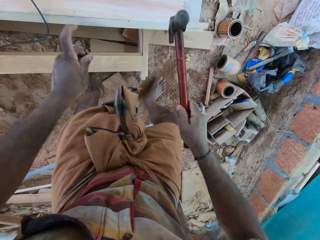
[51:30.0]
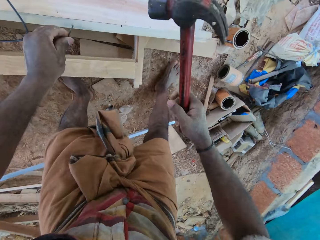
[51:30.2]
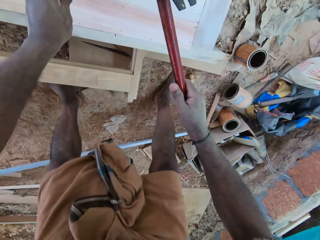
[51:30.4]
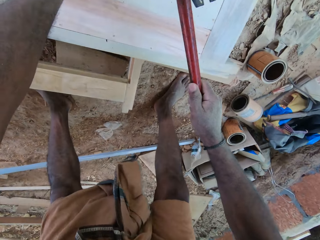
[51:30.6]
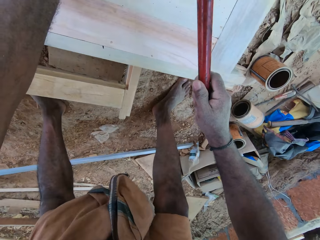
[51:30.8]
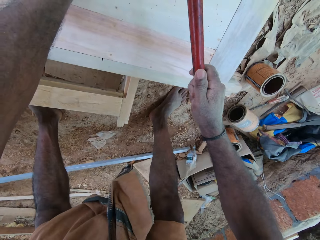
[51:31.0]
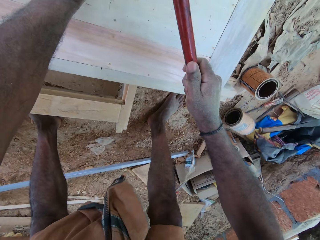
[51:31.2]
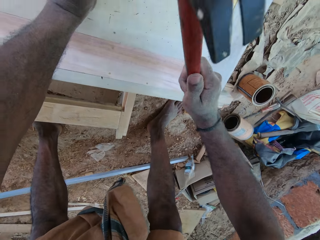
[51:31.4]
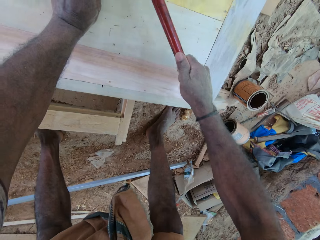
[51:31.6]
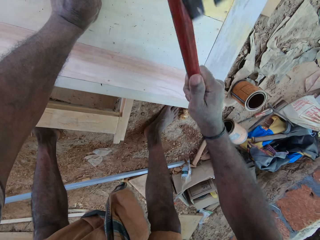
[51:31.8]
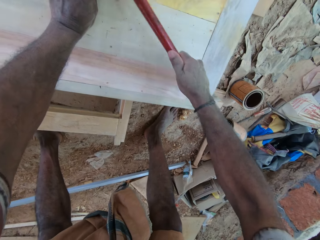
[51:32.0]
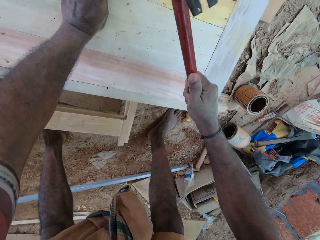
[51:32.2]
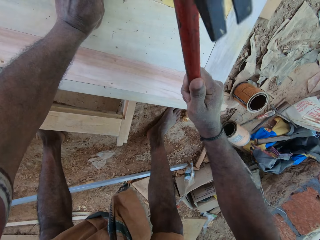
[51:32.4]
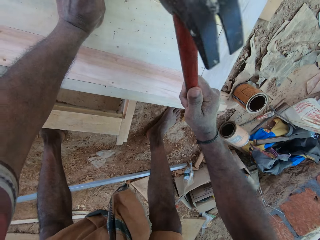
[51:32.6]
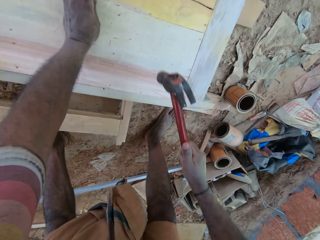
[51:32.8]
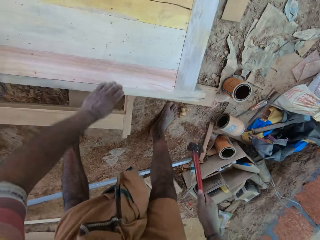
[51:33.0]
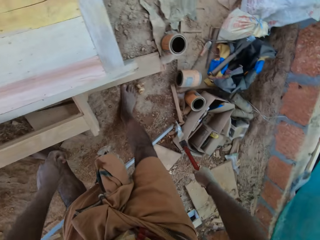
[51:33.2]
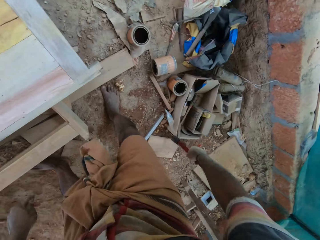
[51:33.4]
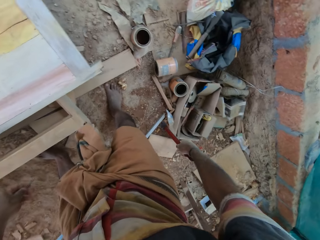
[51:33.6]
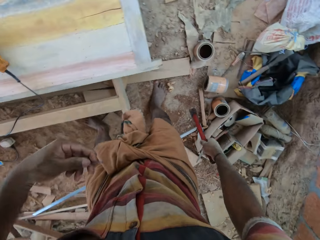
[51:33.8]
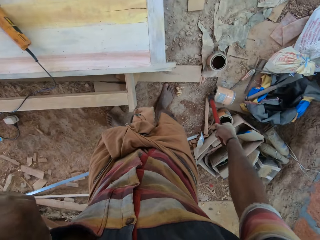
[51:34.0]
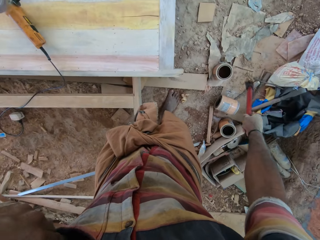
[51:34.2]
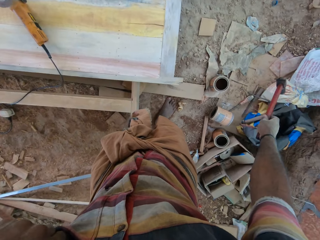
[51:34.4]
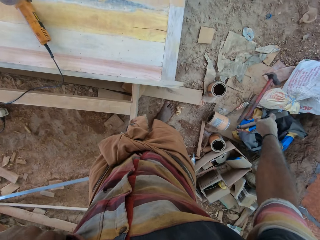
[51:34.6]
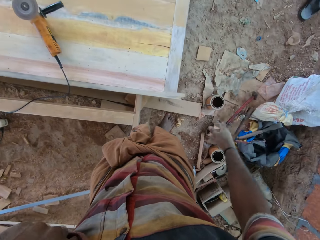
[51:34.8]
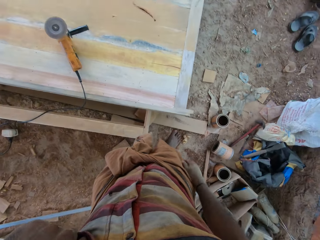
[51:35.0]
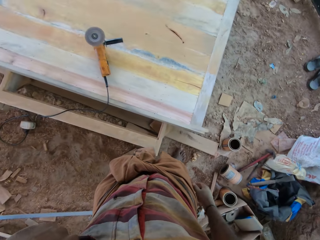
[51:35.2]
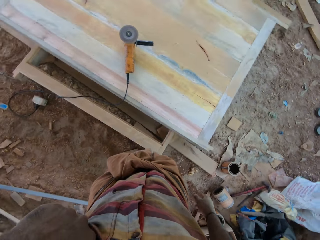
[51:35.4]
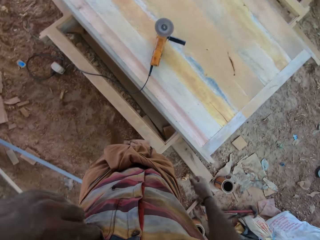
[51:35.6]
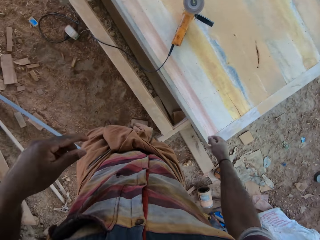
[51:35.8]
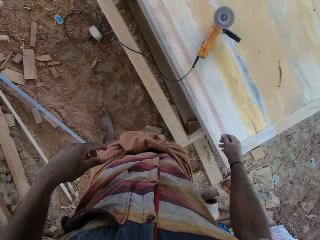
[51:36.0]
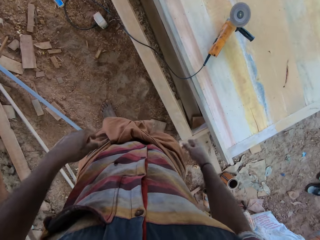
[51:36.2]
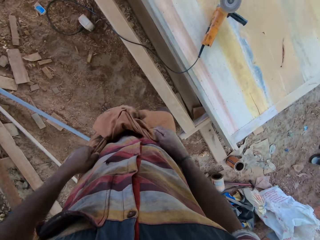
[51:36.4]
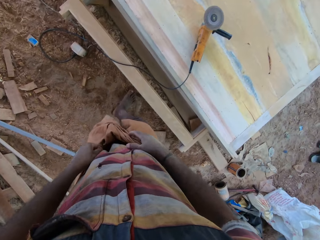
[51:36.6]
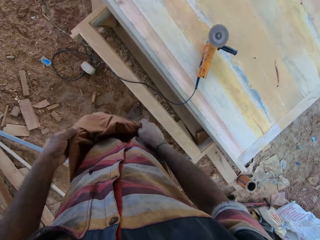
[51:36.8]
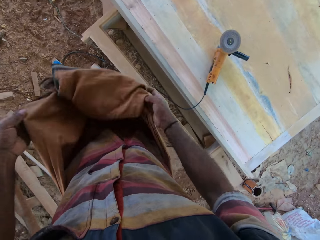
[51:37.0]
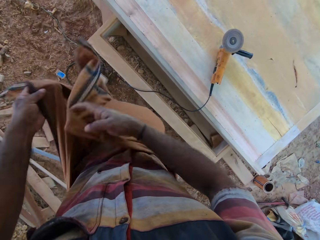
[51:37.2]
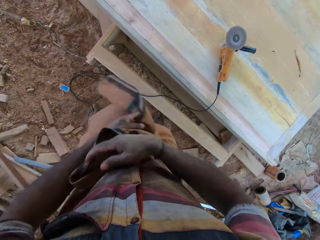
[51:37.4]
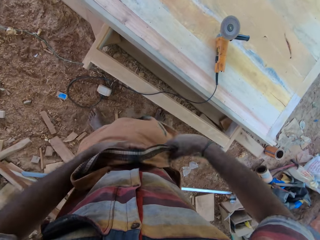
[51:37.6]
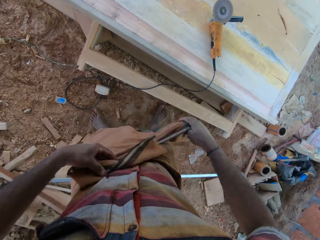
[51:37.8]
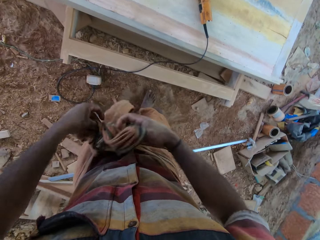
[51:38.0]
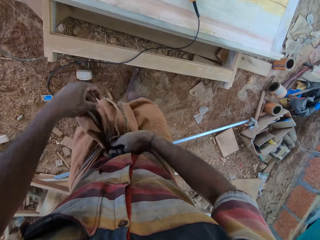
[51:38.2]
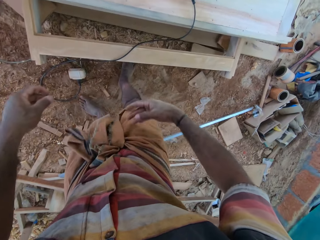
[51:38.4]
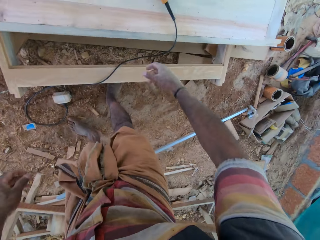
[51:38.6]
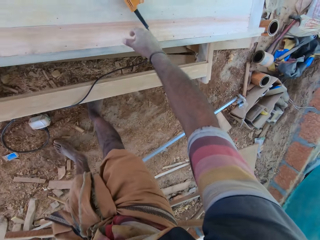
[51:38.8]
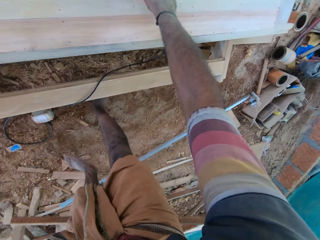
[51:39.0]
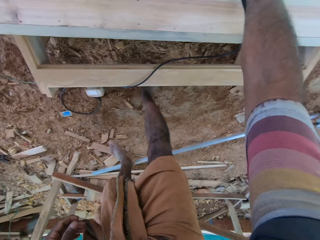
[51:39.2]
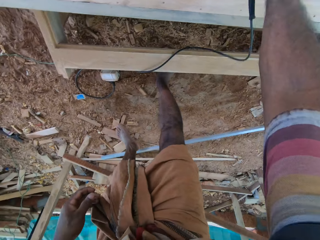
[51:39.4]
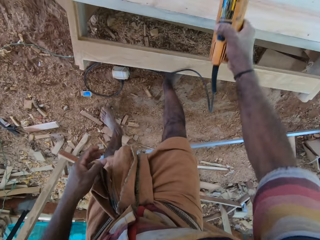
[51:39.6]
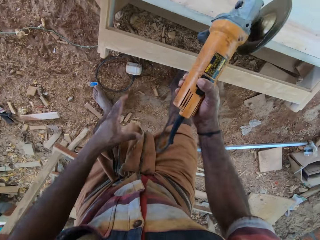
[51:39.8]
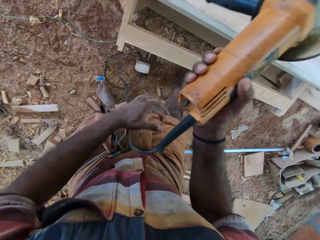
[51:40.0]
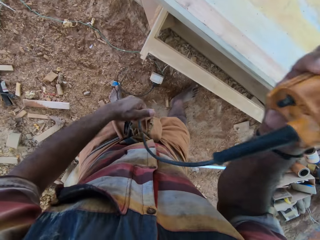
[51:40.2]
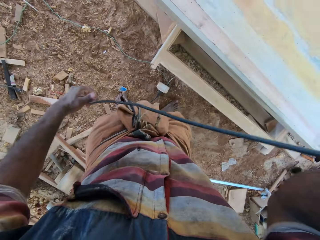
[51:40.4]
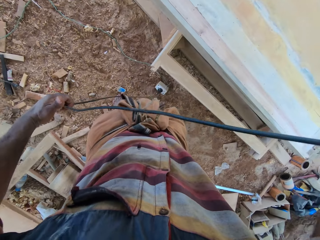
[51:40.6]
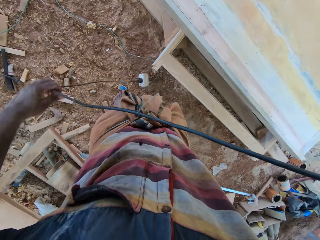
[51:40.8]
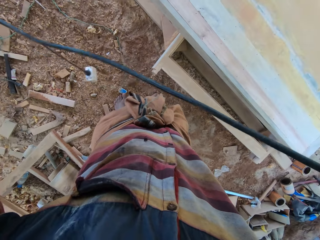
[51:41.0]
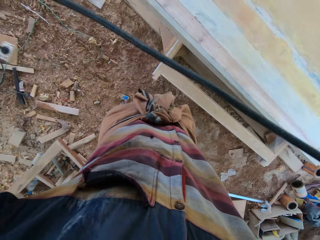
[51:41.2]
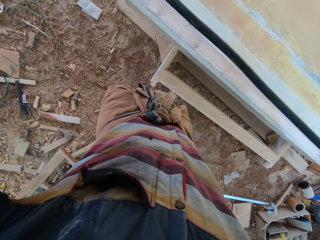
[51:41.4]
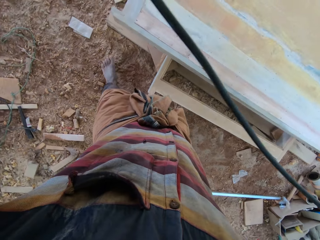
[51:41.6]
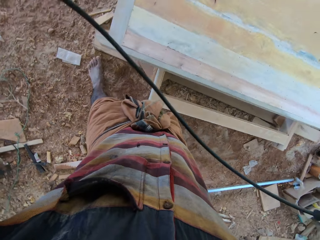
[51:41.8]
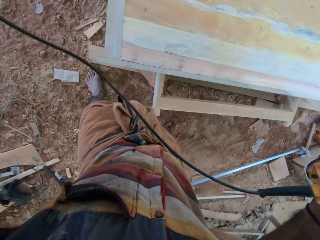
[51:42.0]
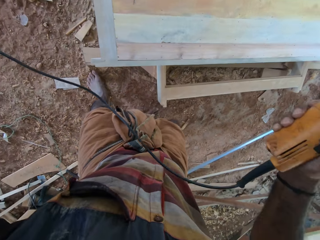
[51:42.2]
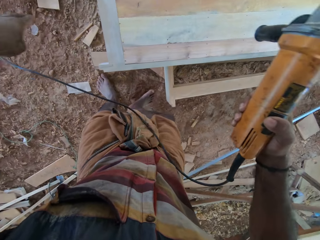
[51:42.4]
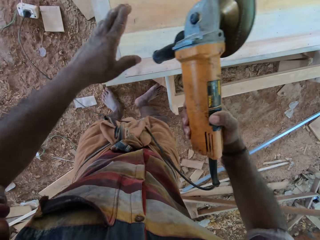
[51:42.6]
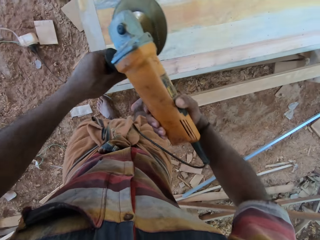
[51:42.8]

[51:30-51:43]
The camera wearer holds the hammer in the hand. He nails the furniture with the hammer. He looks around and holds the nail in the hand. He throws the hammer on the ground. He puts the nail in the pocket. He walks in the workshop and looks around. He touches the cloth. He ties his clothes. He folds the cloth. He picks up the hand grinder or electric sander from the wood. He pulls the hand grinder cable. He pulls the hand grinder cable again. He raises the hand. He holds the electric sander cable.

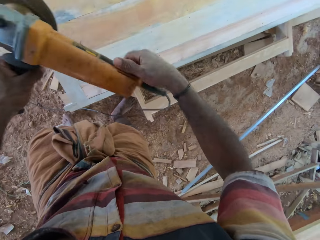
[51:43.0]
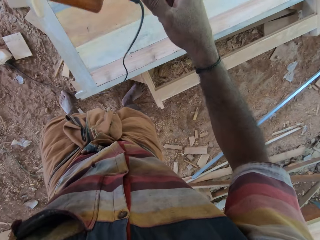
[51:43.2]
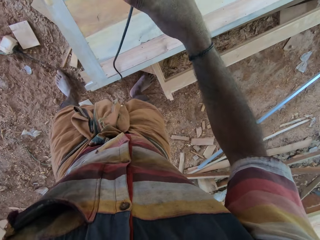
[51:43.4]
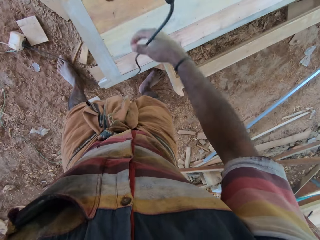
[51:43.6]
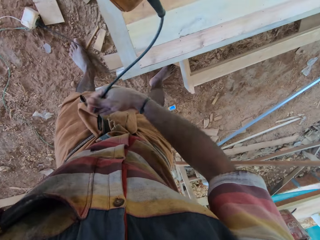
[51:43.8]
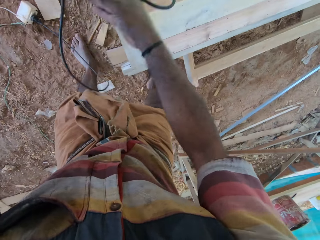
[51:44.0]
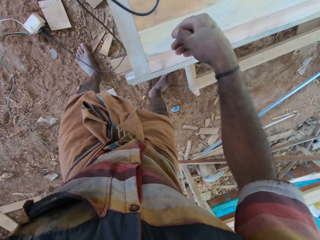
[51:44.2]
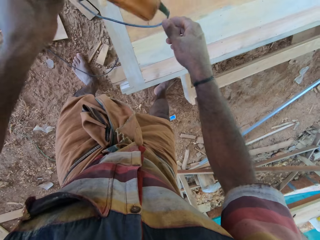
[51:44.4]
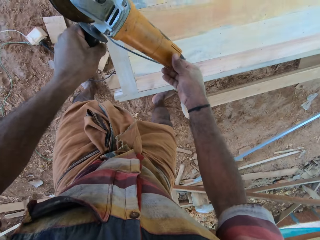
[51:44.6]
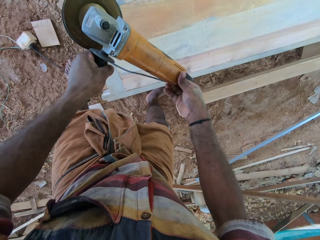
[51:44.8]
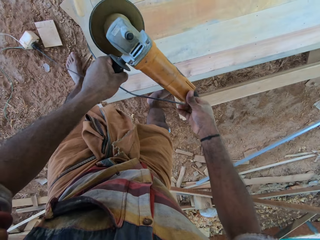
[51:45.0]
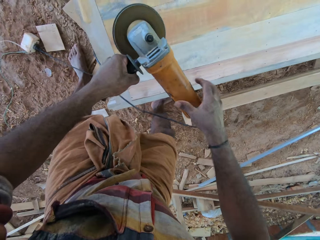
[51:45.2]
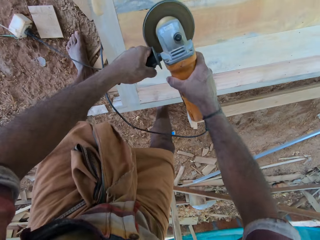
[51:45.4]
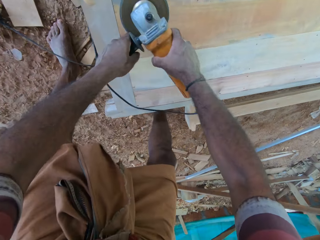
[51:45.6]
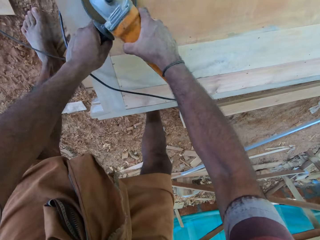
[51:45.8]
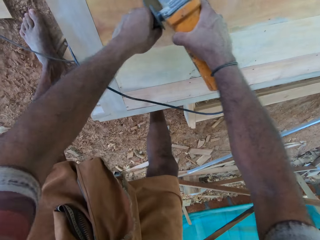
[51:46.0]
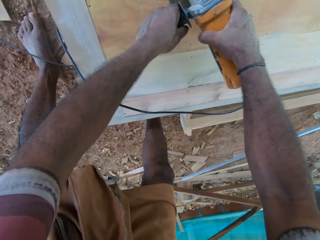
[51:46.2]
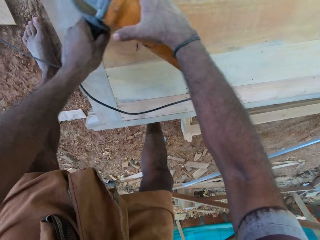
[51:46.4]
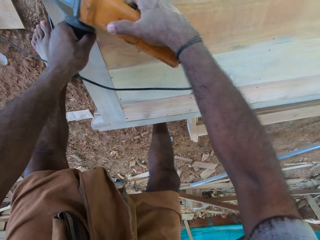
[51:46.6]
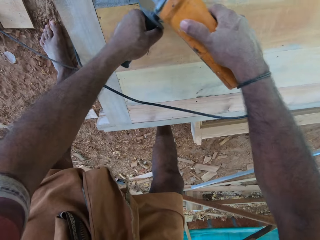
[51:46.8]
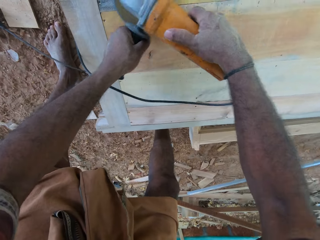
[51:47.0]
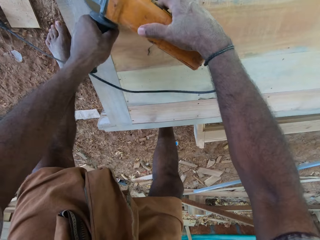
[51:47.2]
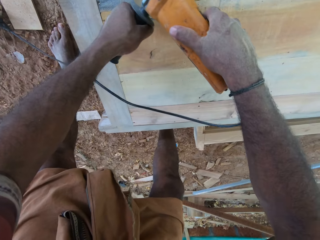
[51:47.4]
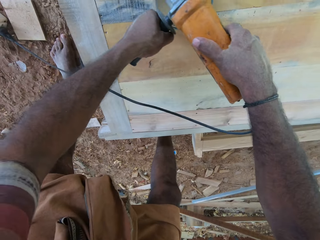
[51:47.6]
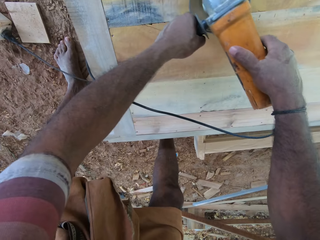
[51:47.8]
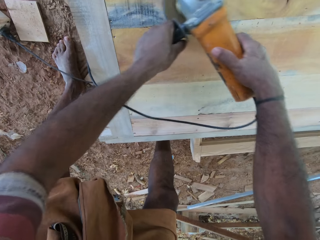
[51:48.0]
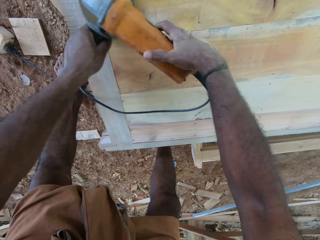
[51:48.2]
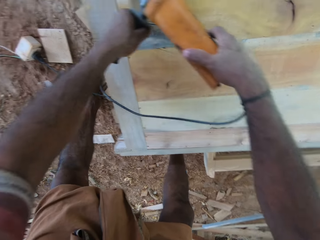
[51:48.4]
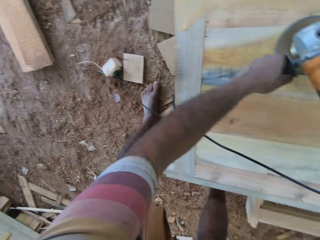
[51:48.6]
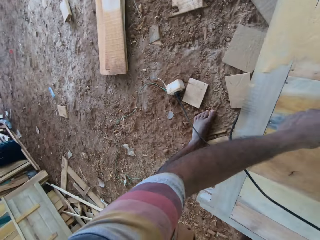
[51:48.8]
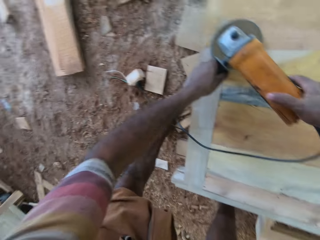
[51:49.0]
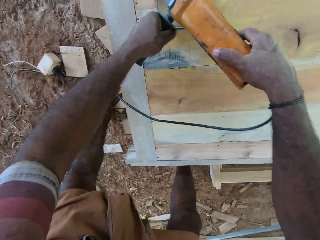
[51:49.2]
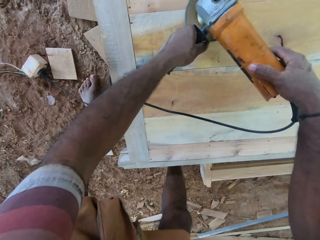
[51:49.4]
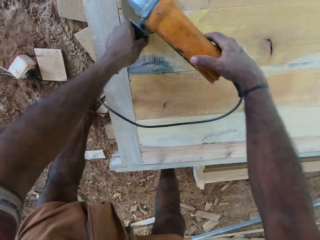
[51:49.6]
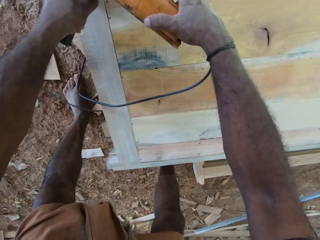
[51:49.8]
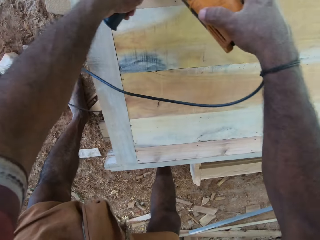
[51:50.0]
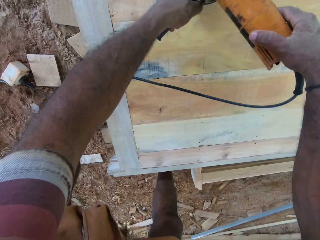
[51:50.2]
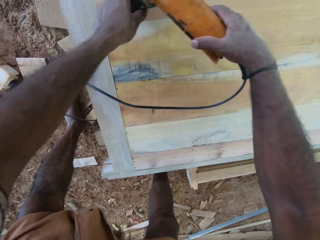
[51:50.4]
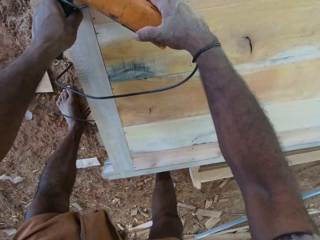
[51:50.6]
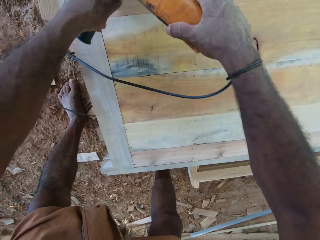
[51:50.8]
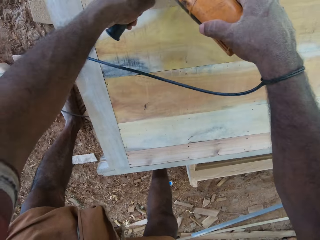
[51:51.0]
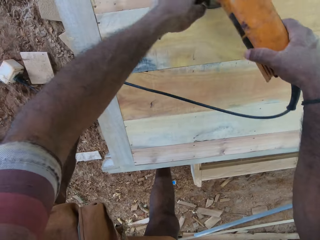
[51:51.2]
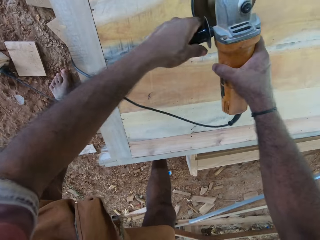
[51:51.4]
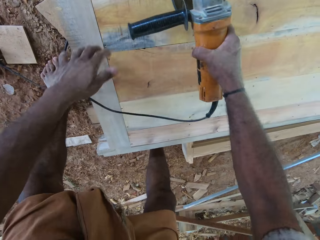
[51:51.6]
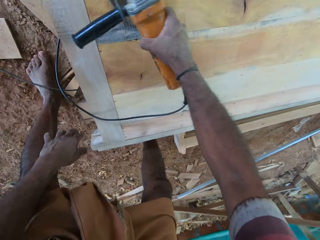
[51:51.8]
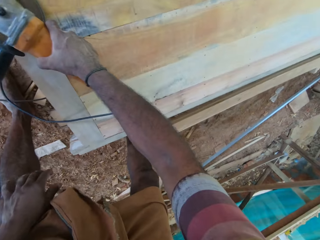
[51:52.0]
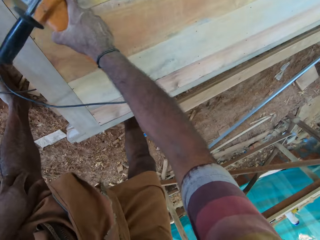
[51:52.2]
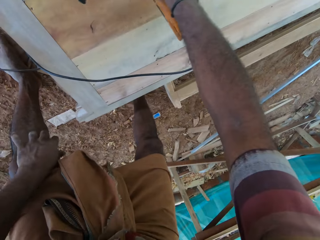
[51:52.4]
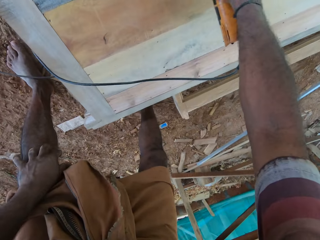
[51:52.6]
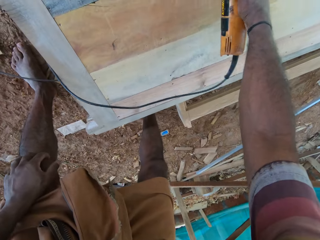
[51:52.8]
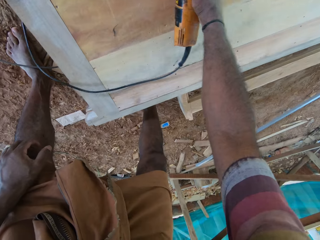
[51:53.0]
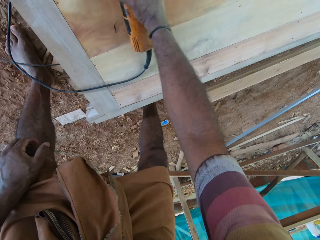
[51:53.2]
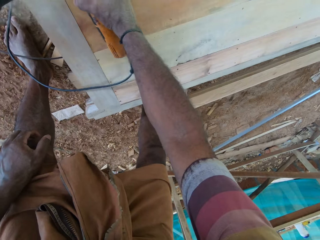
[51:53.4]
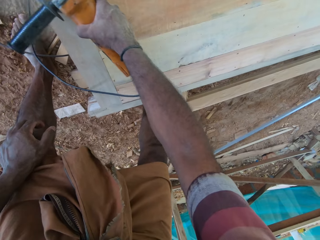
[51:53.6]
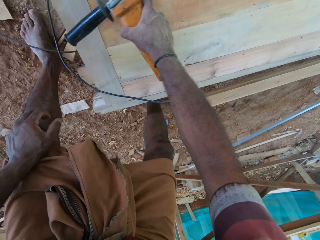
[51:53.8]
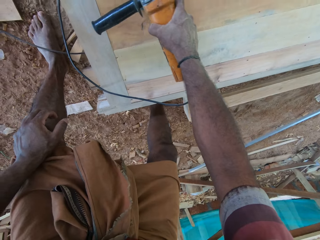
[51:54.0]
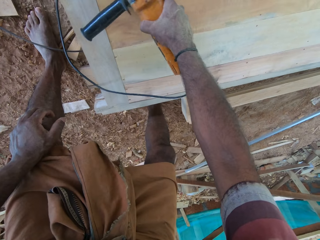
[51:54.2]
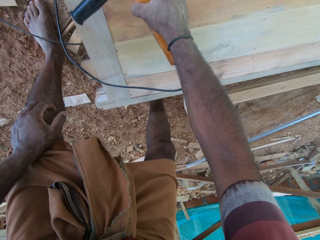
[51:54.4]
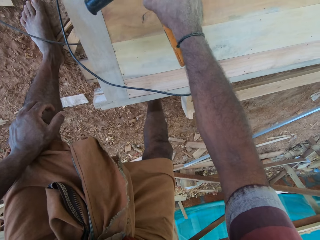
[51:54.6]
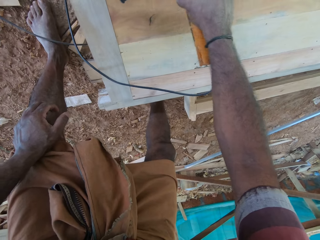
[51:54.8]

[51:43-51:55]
The camera wearer leaves the cable. He holds the hand grinder or electric sander with both hands, pulls the hand grinder cable, and turns on the hand grinder. He holds the hand grinder with both hands. He smoothens the furniture with the electric sander. He touches his knee. He smoothens the furniture with the electric sander again.
